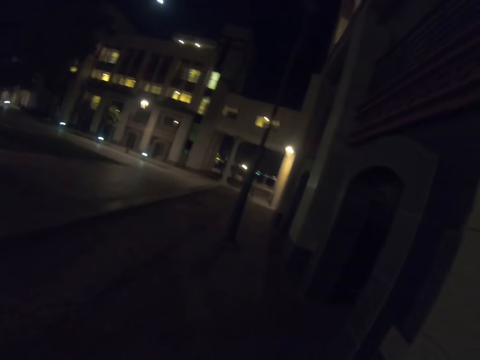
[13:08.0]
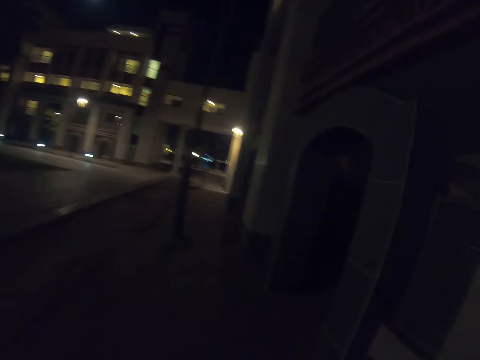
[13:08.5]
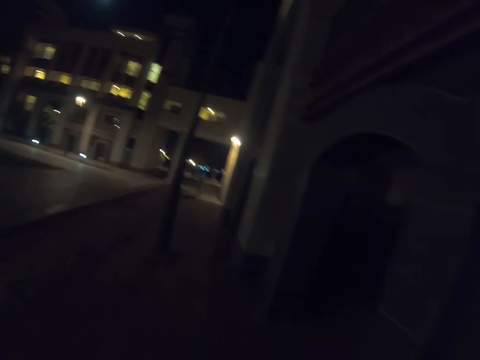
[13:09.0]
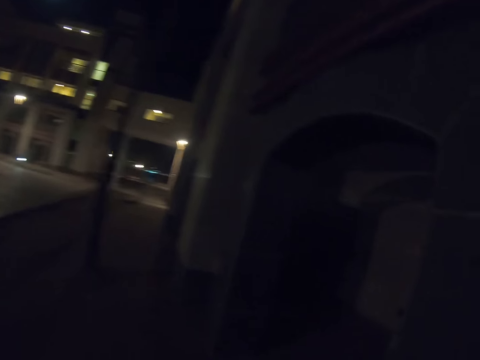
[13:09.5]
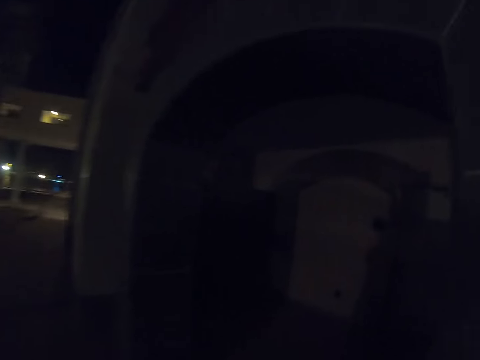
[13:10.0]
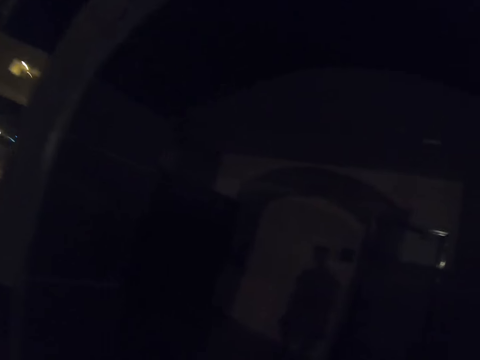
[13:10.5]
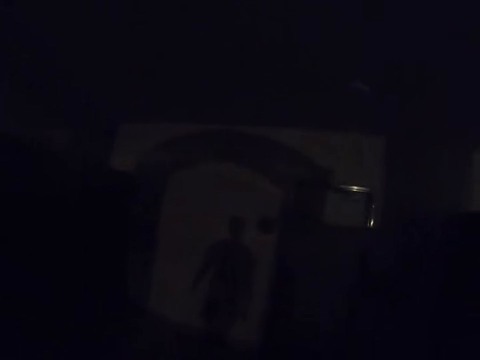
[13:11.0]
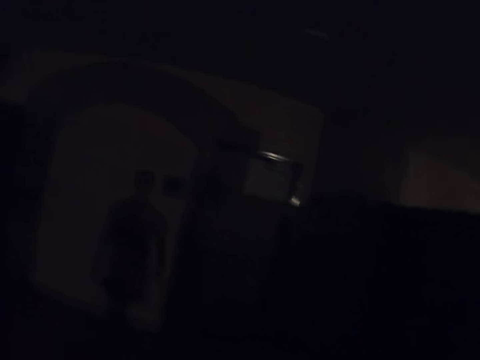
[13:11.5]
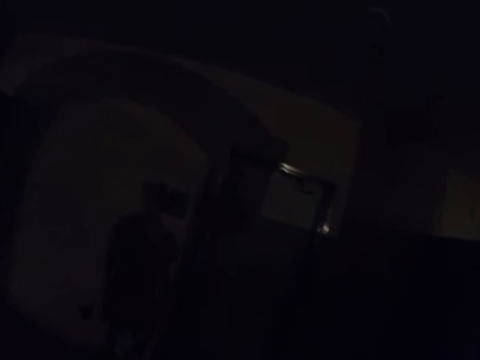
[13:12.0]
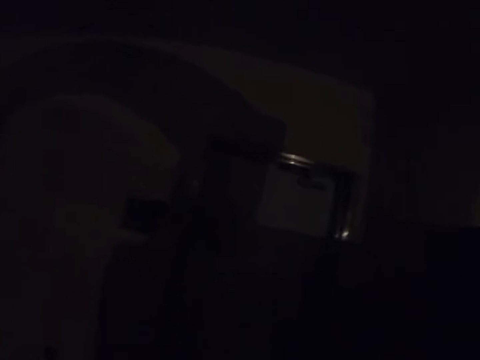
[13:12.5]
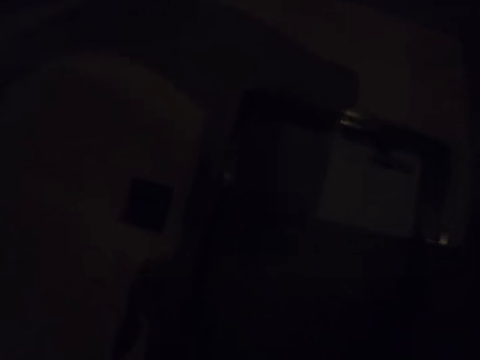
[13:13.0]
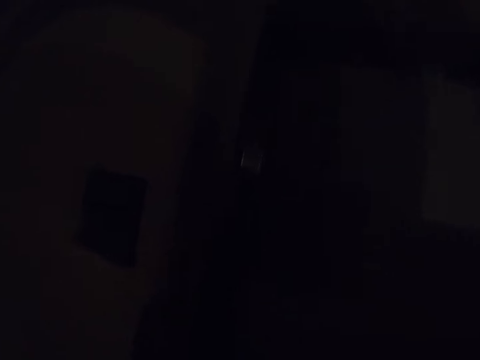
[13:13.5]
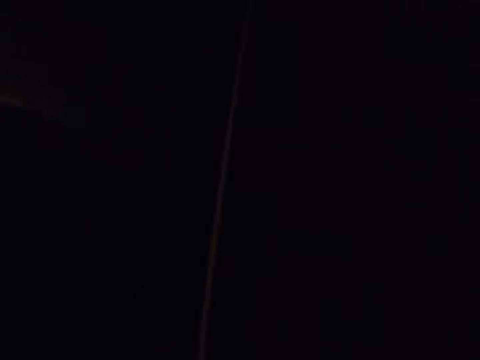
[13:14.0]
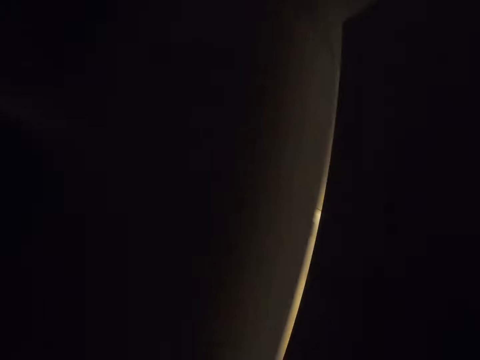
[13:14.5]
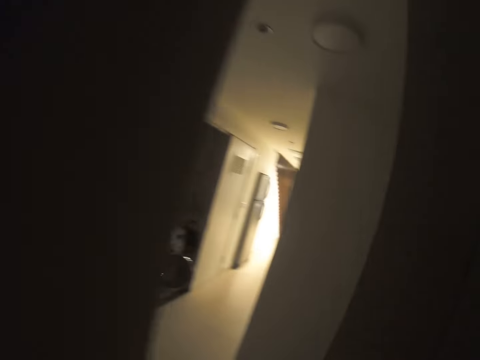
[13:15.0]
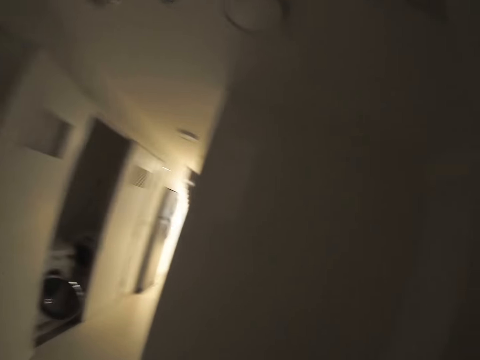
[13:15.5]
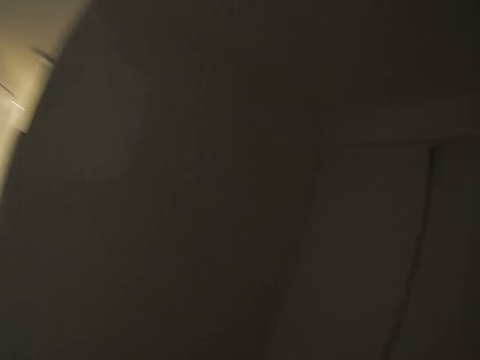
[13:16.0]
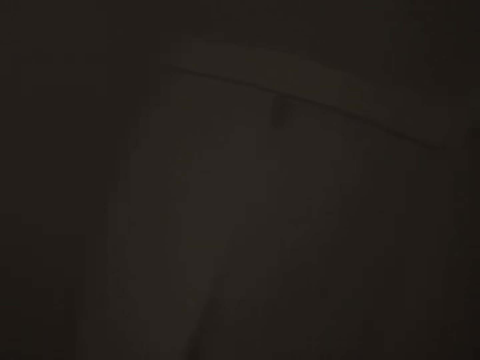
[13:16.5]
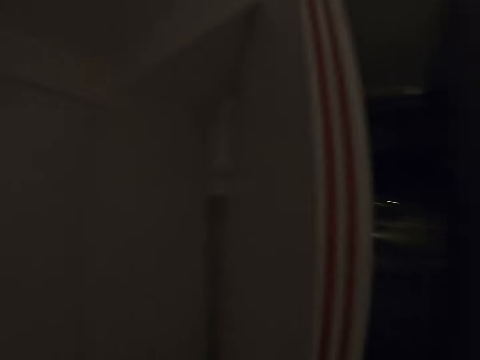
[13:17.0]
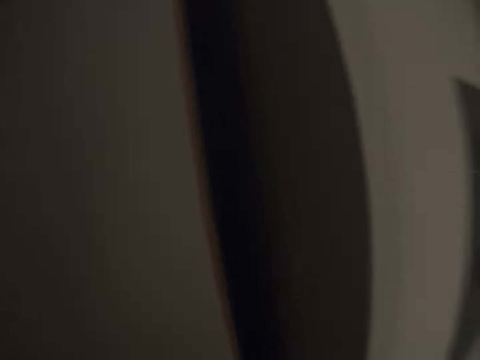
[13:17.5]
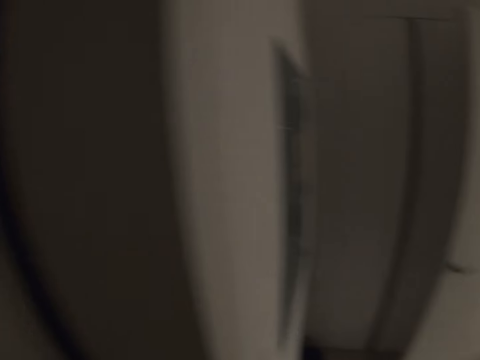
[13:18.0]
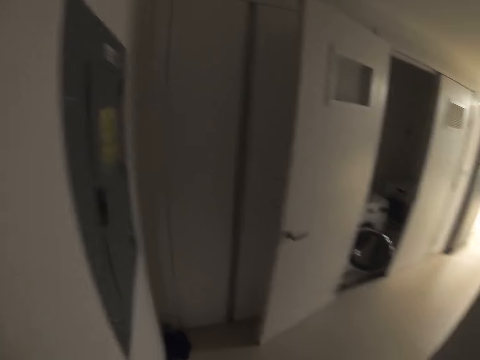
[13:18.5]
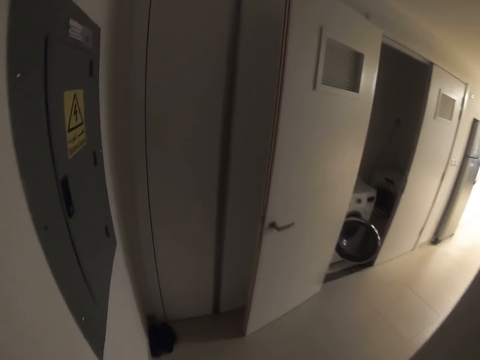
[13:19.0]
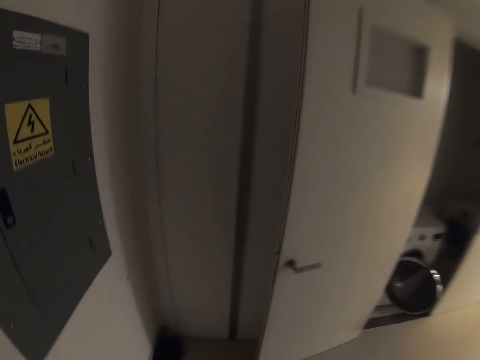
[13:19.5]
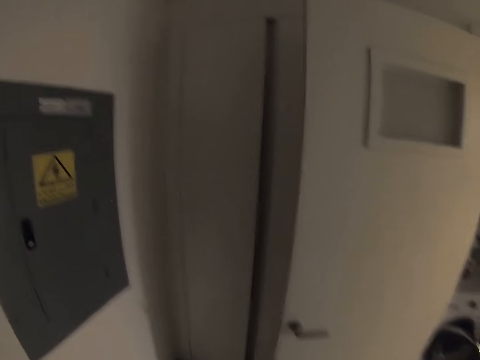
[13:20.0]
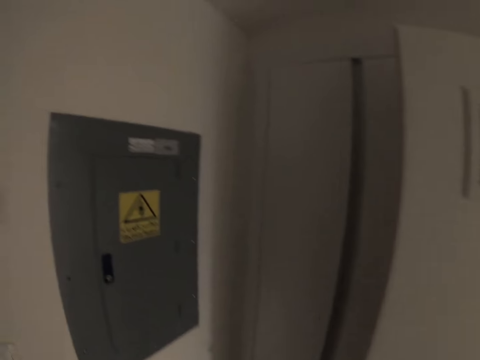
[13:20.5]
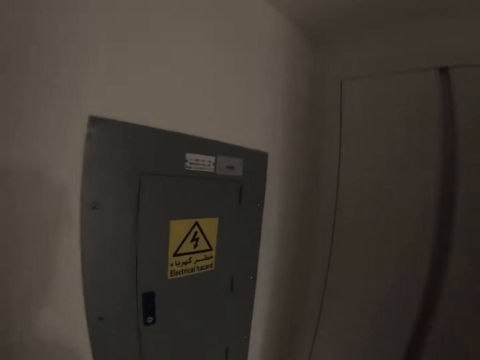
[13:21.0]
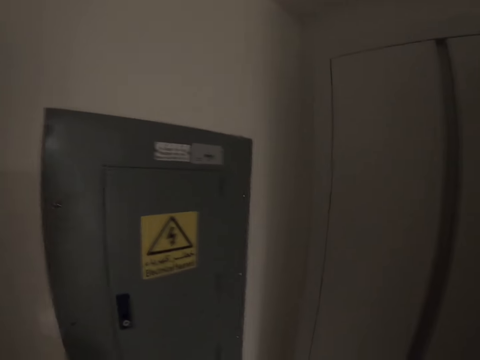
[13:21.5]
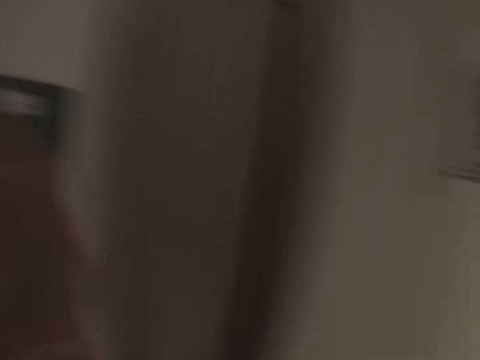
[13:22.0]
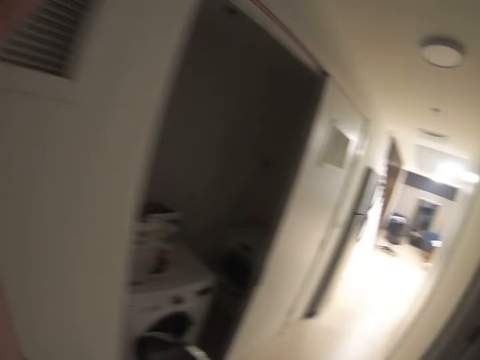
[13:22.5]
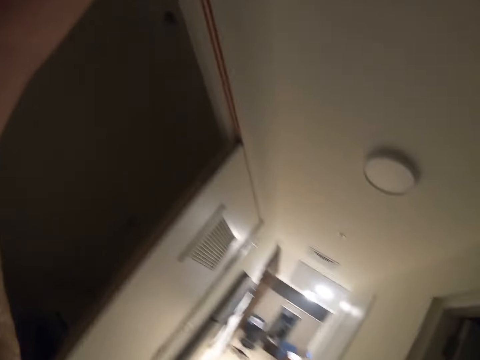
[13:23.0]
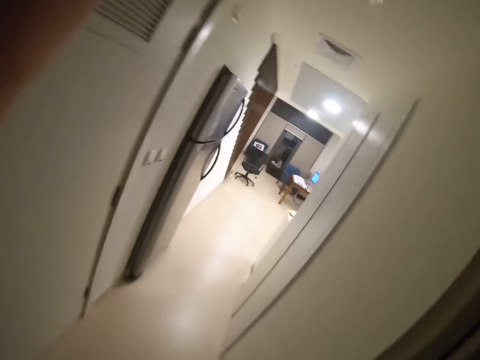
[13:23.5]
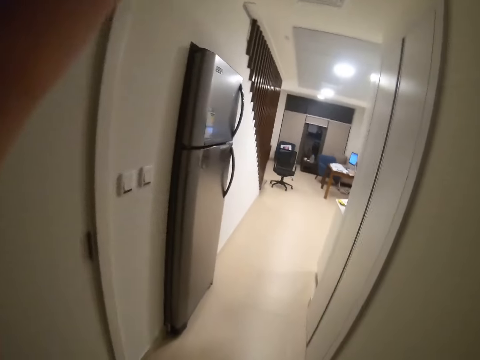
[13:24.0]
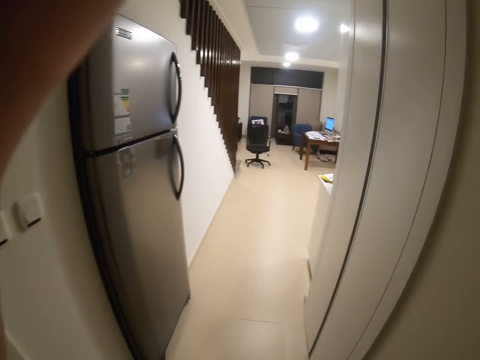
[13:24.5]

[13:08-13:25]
The camera wearer walks into the room. They open the door and walk in the room. They shut the door. They look around. They walk around the room. They adjust the camera.
